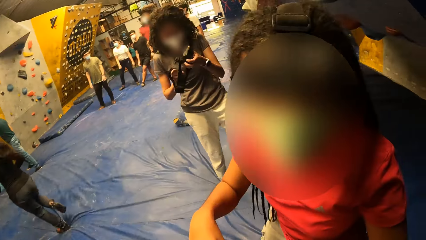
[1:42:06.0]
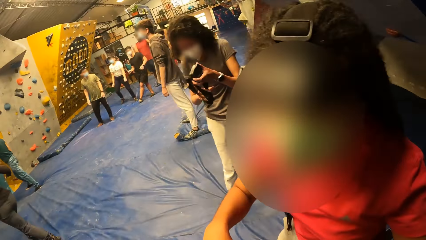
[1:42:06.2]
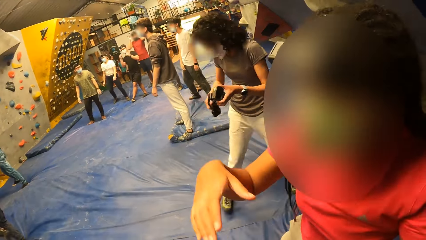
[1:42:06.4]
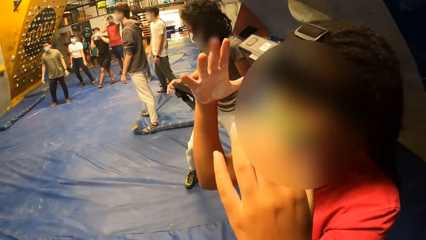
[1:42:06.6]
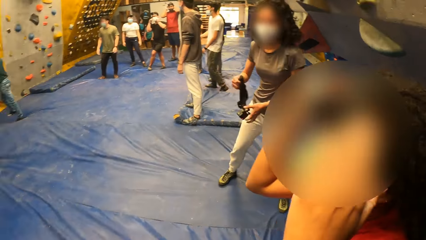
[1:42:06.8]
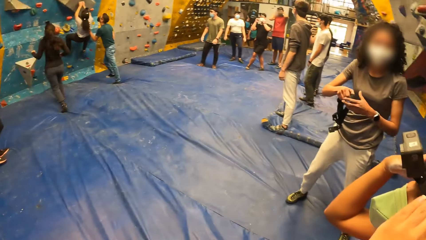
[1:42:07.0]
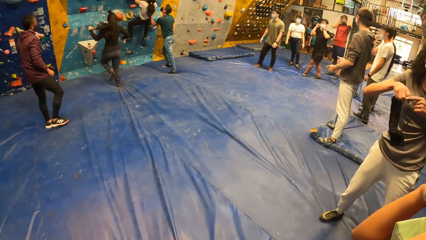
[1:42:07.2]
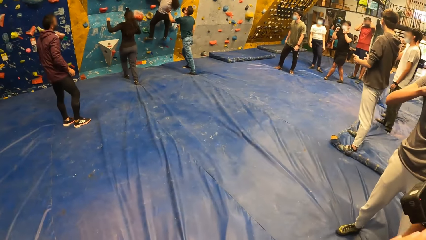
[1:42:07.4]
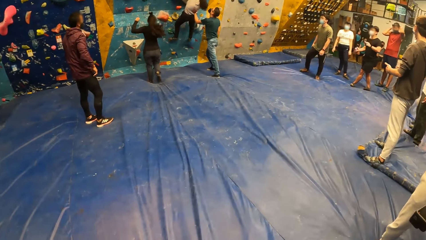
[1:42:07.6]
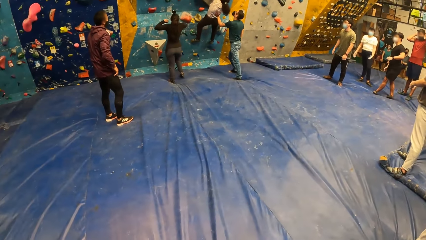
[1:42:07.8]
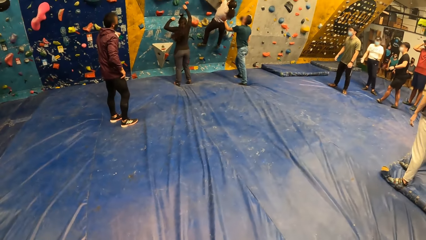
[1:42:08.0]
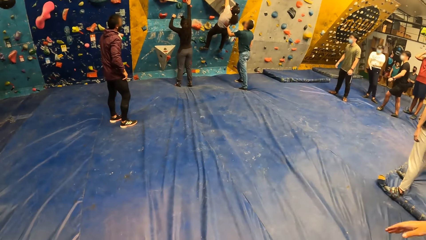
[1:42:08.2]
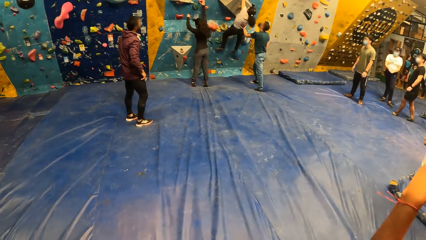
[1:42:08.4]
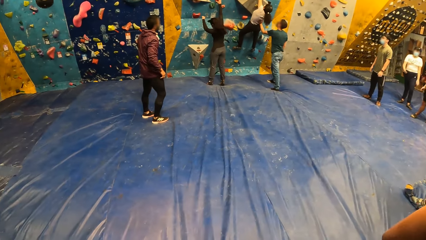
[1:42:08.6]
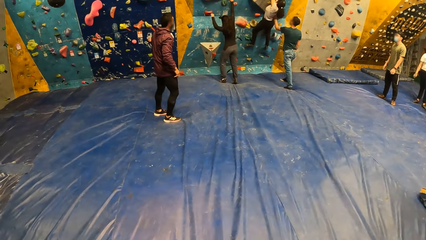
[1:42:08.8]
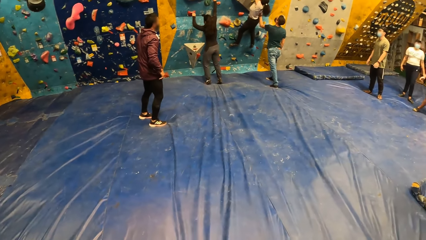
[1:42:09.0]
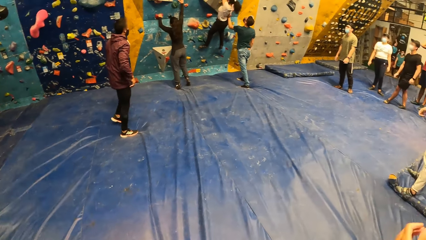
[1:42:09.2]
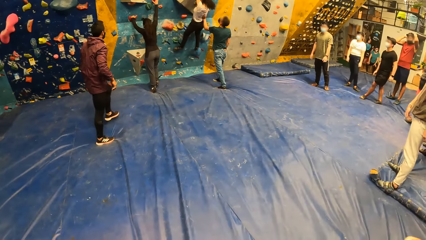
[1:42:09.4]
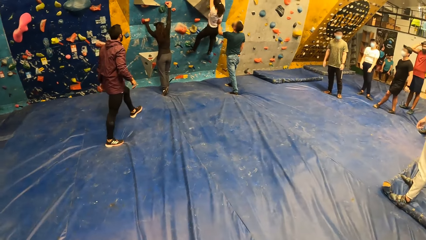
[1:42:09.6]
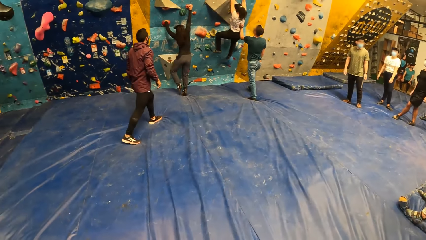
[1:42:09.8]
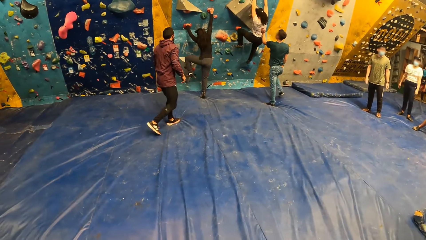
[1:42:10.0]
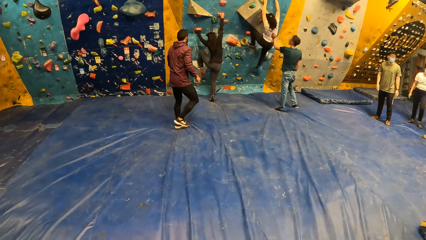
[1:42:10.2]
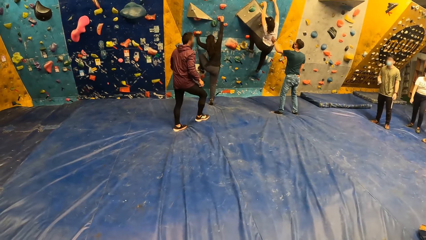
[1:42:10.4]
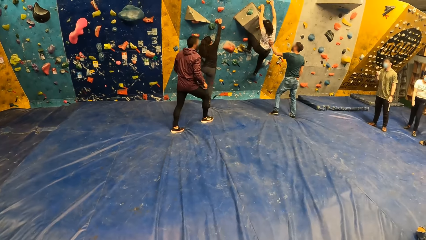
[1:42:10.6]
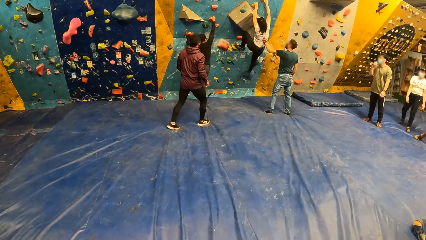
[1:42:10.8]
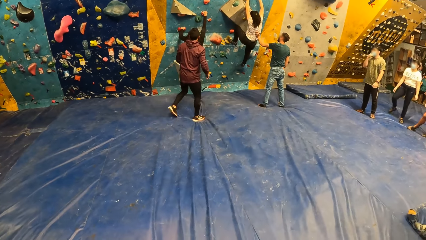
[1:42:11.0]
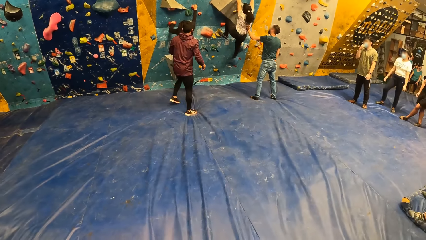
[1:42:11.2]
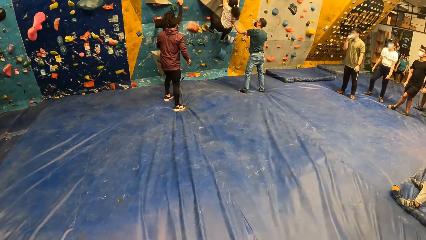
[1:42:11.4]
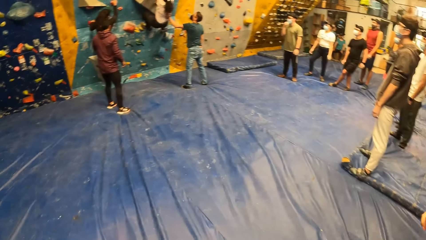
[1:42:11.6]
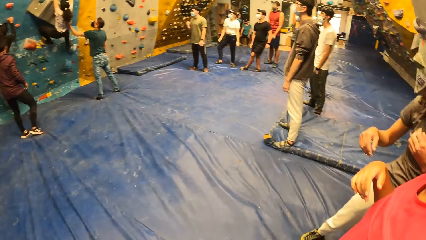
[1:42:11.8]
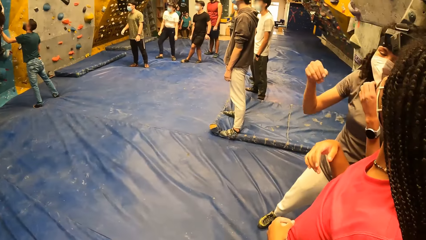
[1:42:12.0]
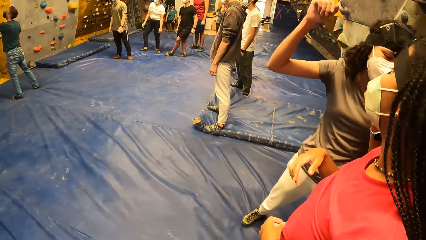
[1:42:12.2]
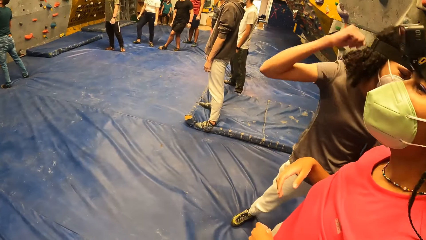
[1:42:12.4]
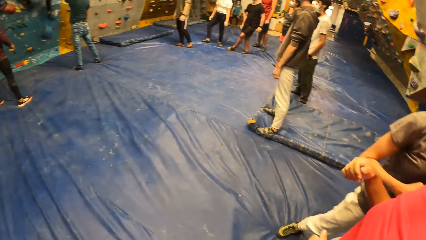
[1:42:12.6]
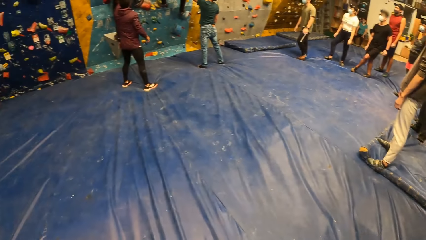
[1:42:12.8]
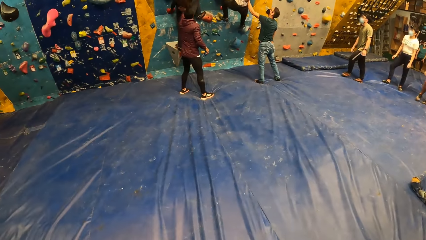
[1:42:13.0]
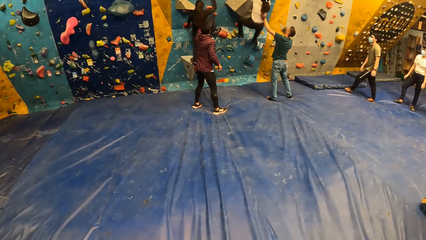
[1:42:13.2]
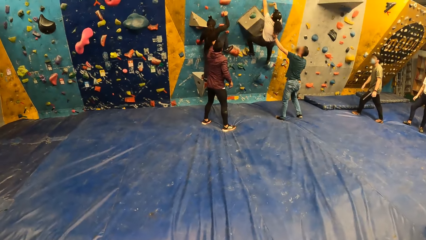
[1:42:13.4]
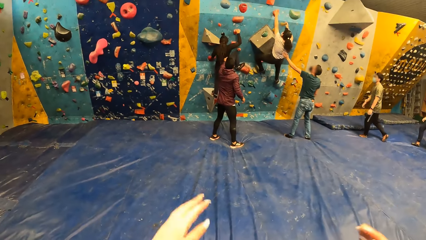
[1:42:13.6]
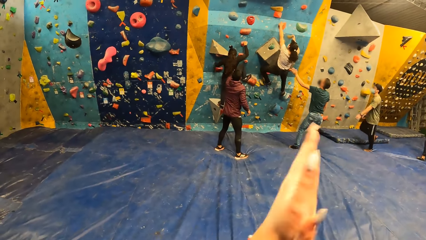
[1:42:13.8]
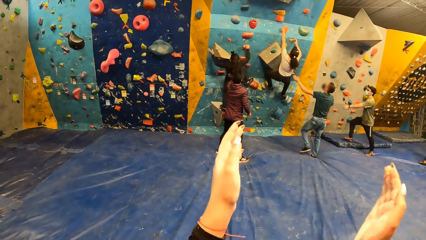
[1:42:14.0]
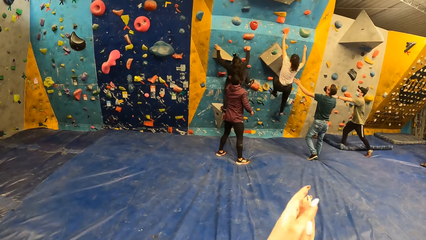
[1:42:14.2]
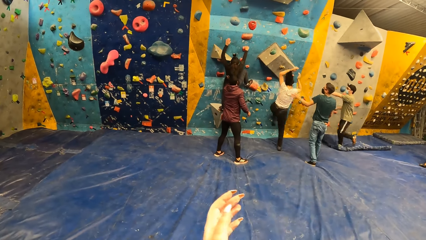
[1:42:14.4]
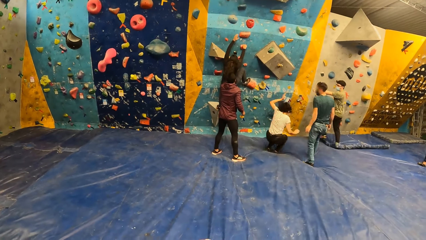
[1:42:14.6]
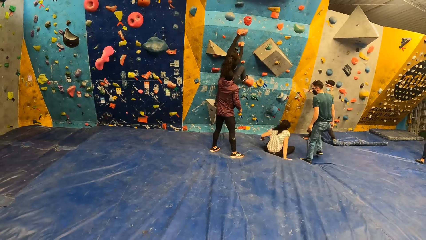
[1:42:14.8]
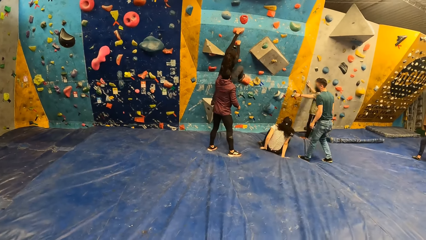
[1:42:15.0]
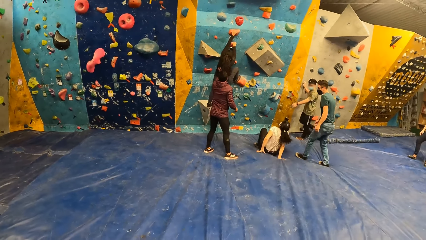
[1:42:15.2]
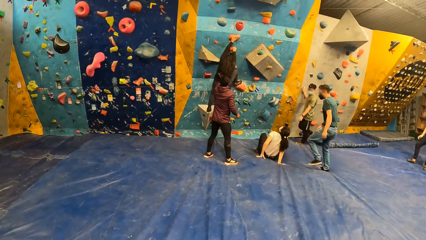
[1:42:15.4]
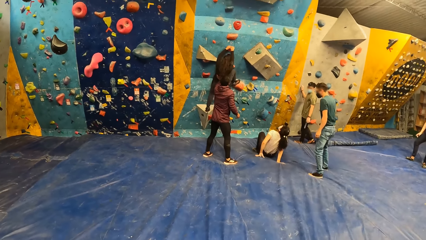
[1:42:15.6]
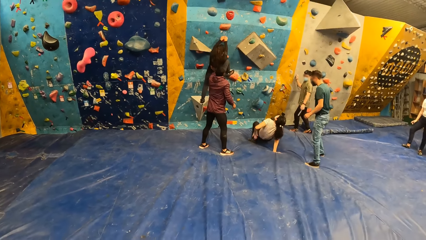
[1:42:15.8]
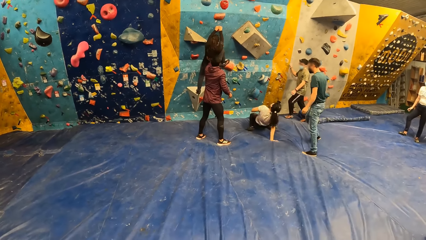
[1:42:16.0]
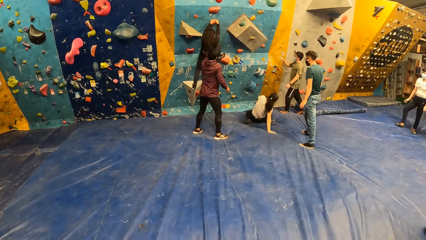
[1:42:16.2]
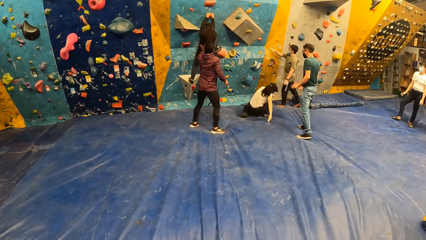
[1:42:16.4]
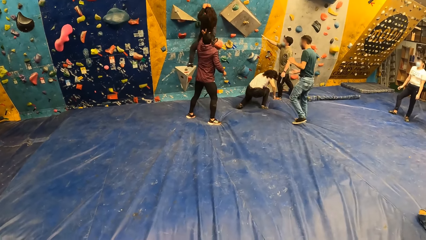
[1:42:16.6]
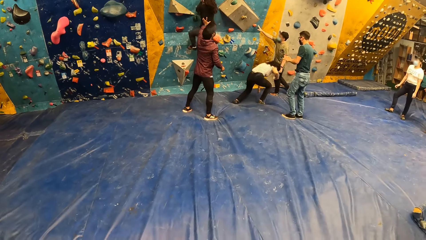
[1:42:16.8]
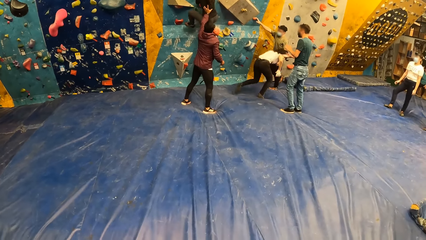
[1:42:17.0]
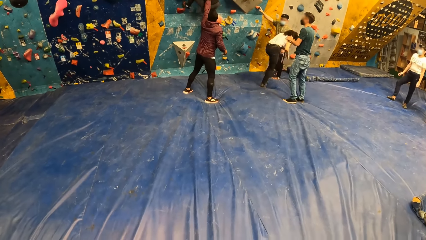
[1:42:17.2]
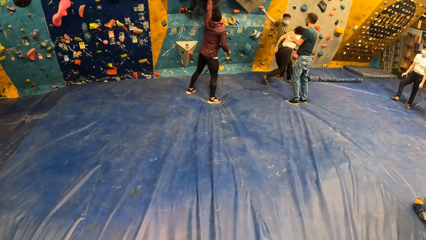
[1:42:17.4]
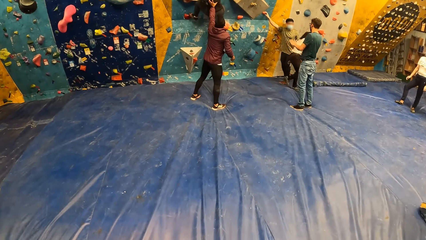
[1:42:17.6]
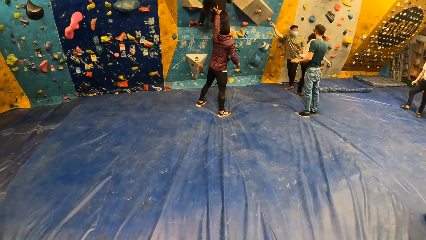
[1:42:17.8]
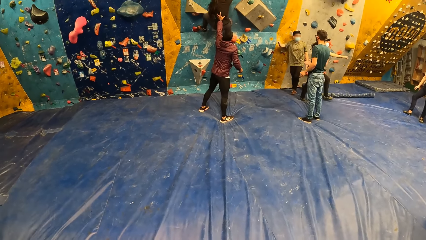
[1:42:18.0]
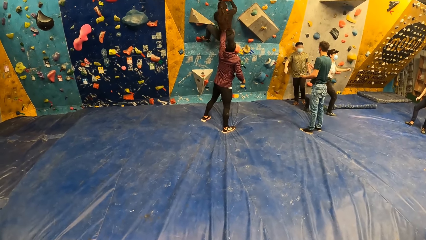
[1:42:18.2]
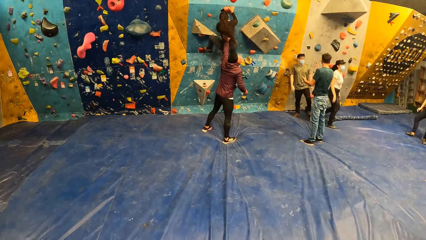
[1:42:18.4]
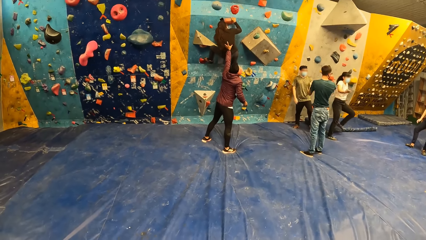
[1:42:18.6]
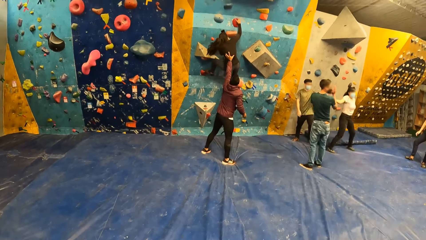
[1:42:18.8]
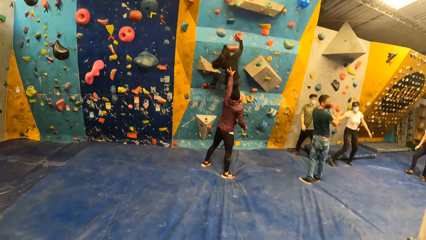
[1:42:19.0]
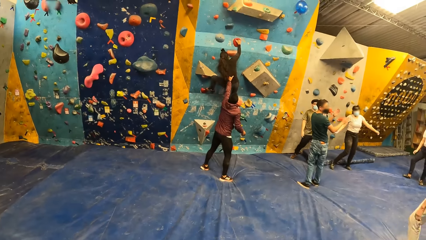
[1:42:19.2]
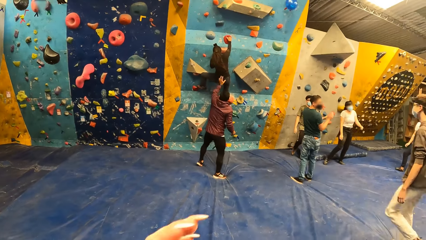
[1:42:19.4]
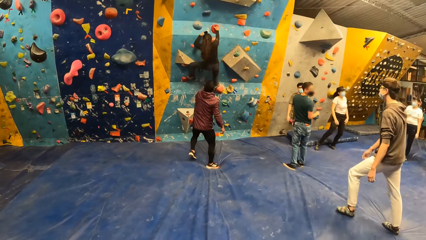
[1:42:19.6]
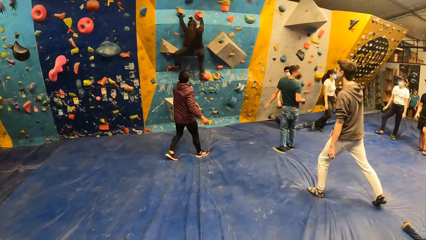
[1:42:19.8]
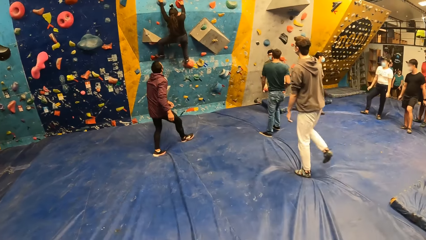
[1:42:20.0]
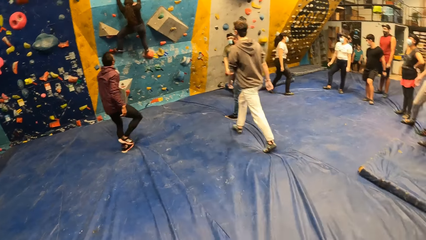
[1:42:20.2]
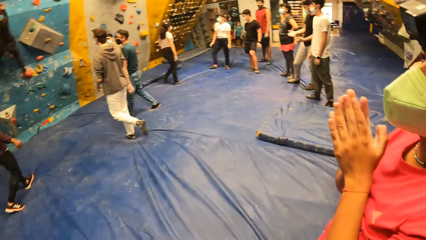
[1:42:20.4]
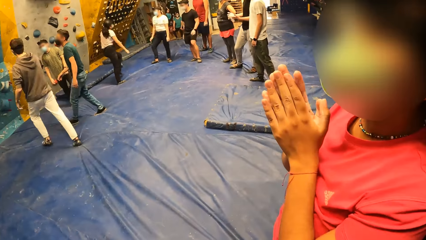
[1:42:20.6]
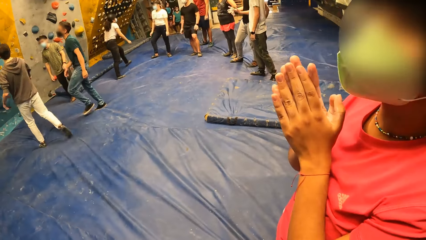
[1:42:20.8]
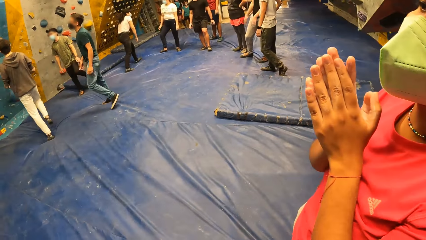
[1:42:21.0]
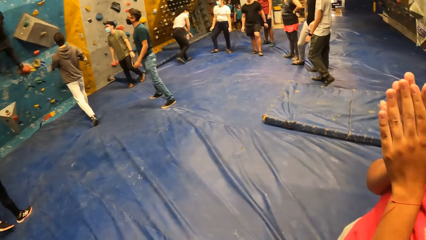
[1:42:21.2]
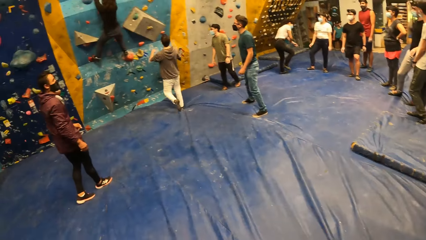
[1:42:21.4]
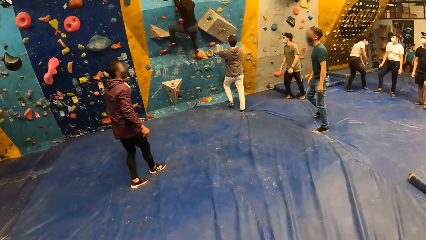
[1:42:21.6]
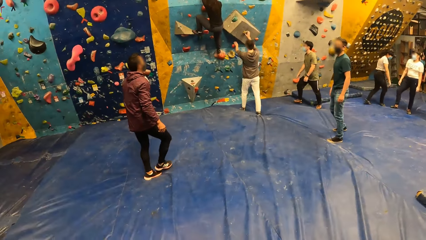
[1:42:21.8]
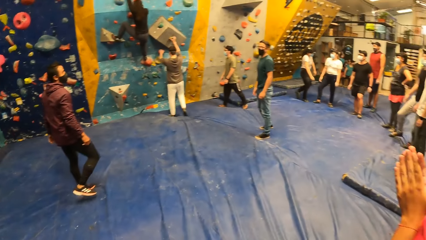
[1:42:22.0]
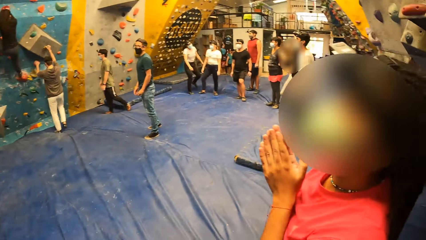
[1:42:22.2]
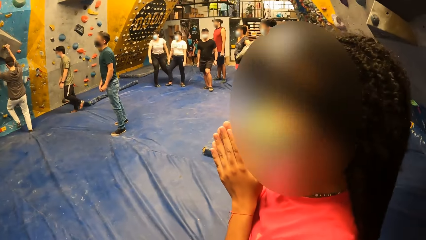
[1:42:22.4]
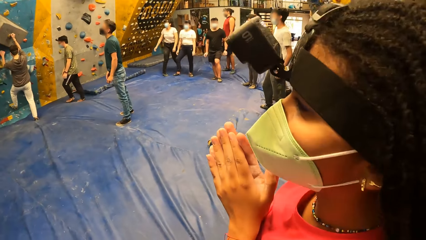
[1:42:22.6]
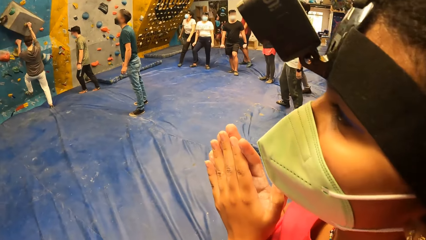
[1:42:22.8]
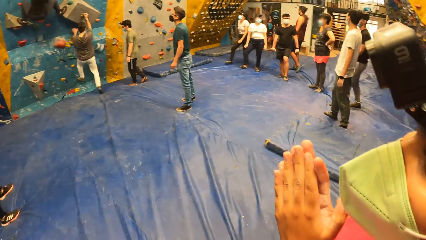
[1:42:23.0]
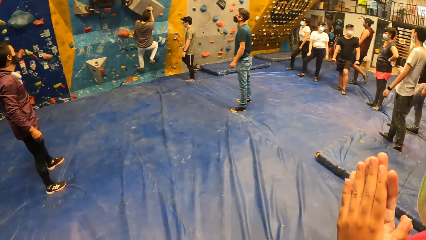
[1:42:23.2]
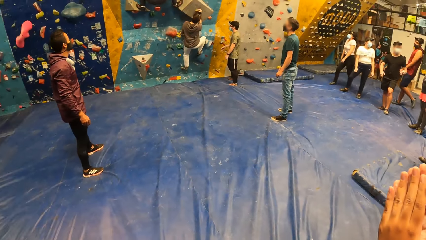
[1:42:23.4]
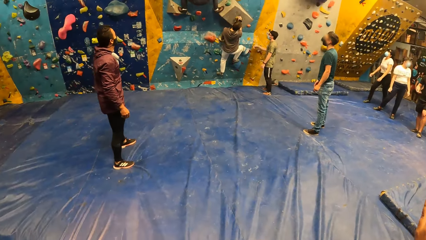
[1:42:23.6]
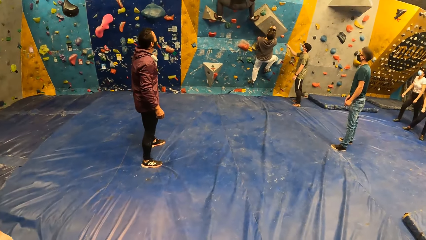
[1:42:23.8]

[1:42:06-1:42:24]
The camera wearer looks around. A woman touches the camera on her head with both hands. Another woman climbs the bouldering wall with both hands. A man holds the second woman with his left hand. Another man walks to the bouldering wall. The camera wearer claps both hands. Another woman falls from the bouldering wall and rises from the mat with both hands. The second man touches the climb hold with his right hand. The camera wearer lifts the left hand. Another man walks to the bouldering wall. The camera wearer looks around. The third man climbs the bouldering wall with both hands.
